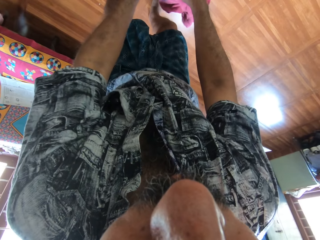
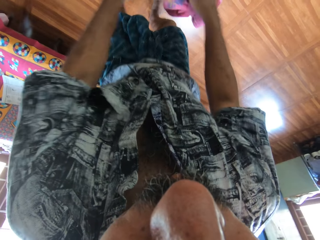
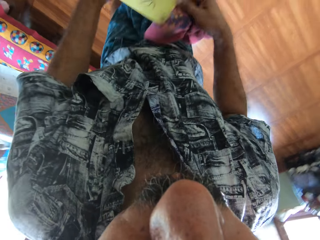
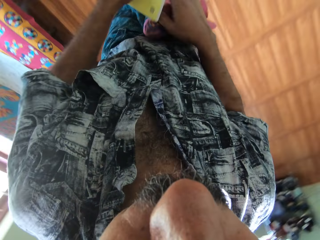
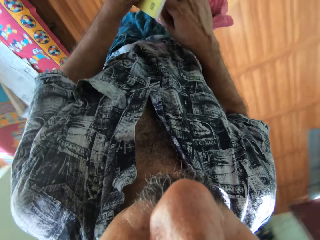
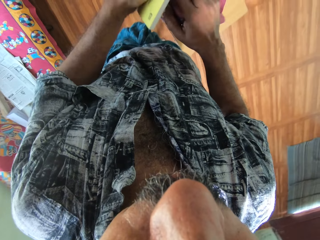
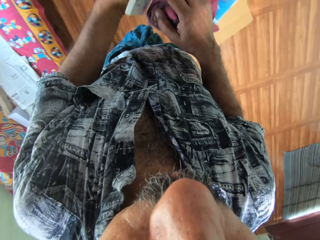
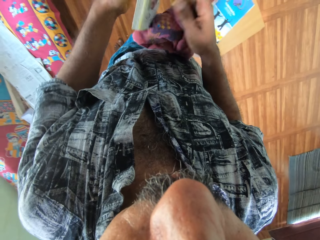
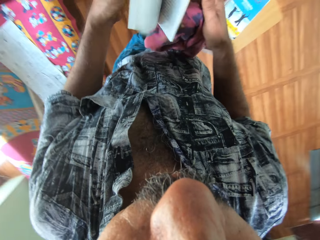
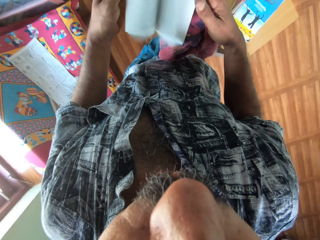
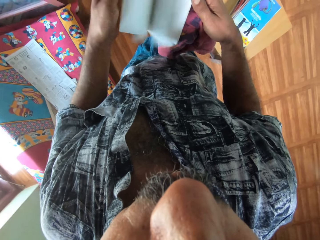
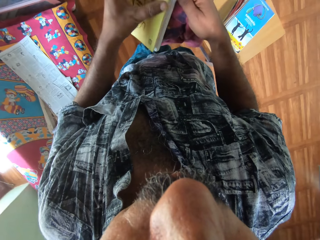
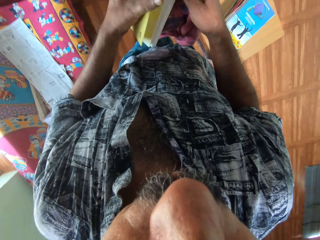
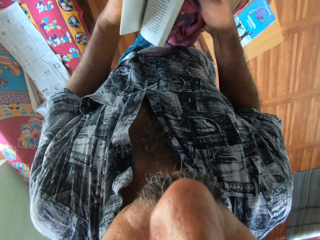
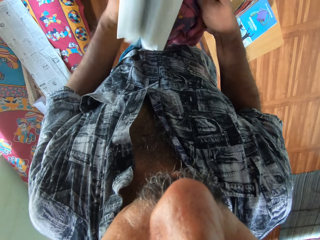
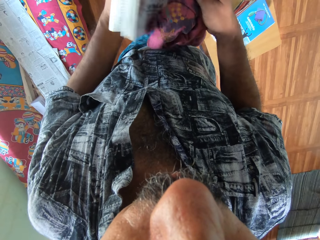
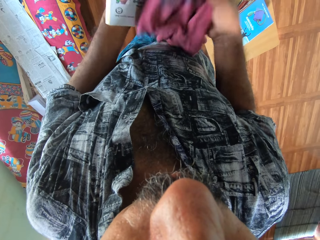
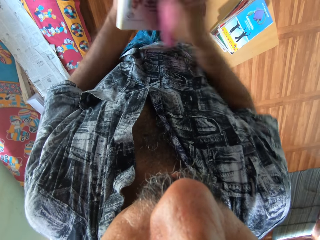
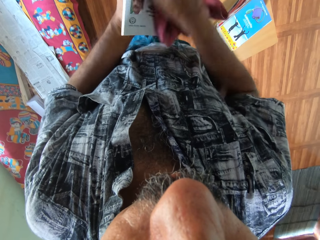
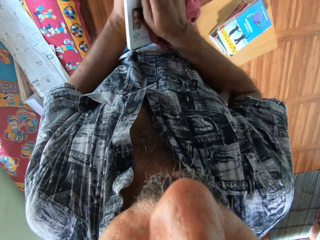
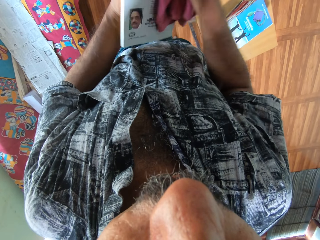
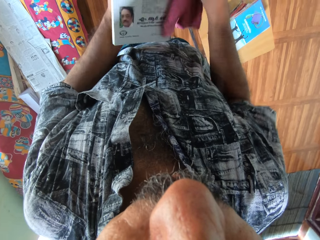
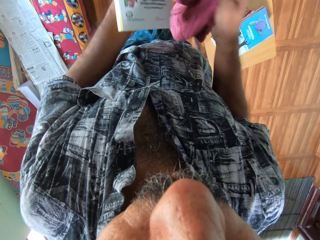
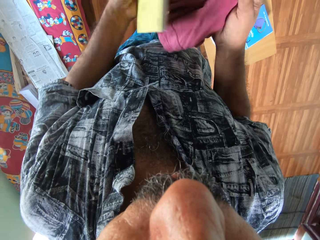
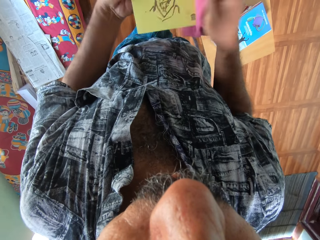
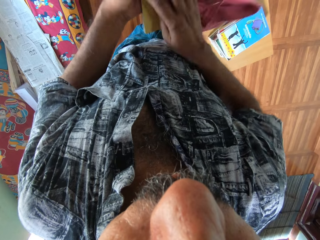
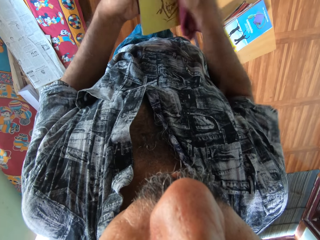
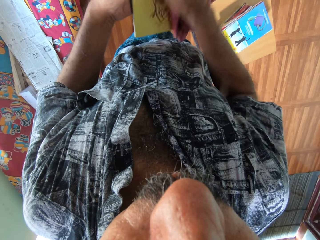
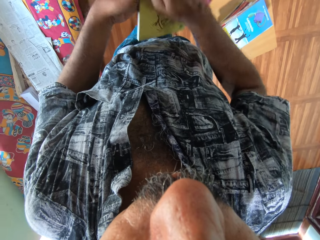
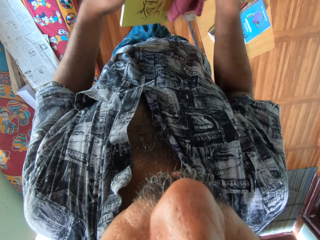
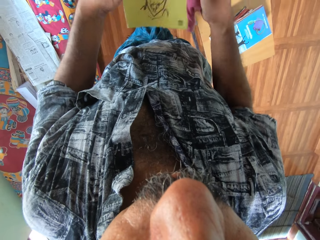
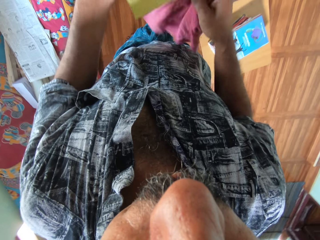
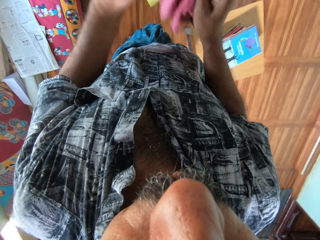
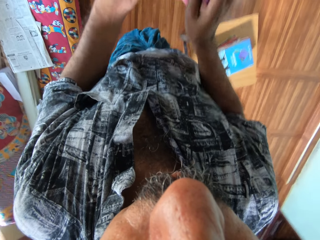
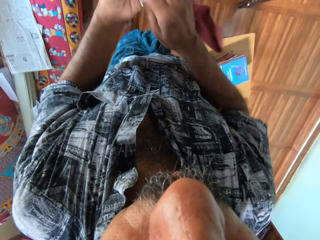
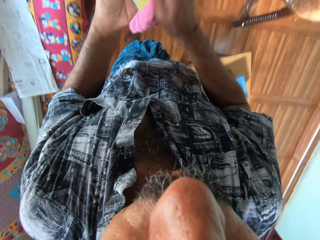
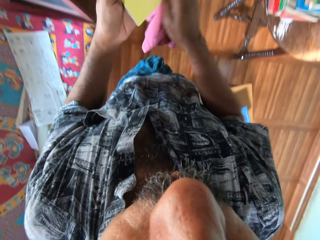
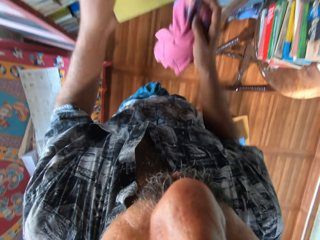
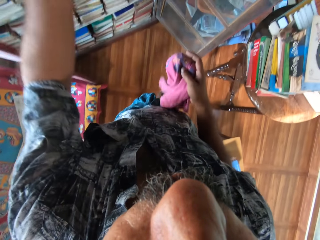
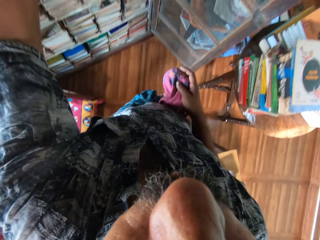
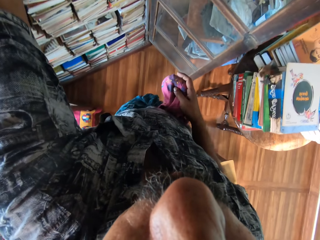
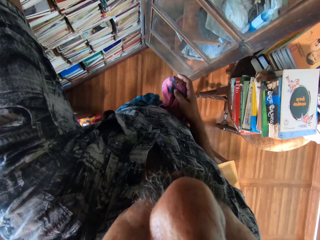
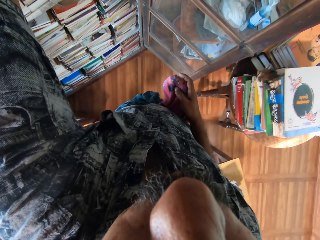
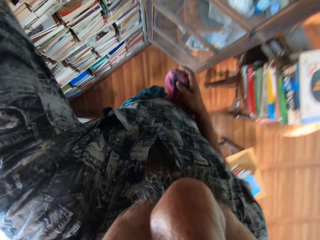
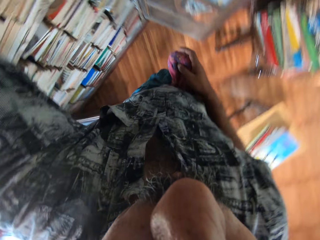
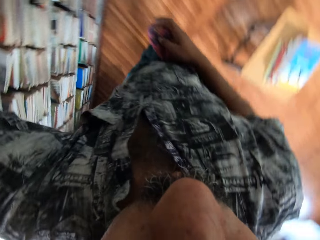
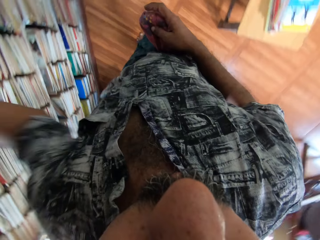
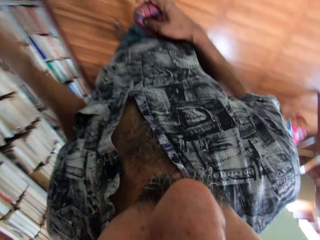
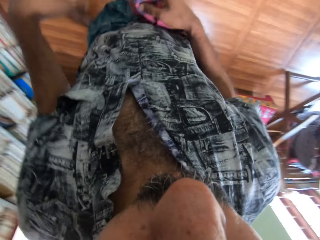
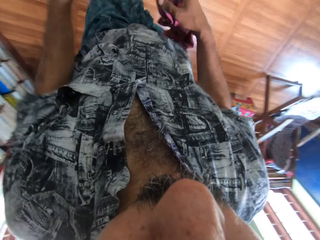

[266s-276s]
The camera wearer picks a book from the stack of books with both hands. He flips the pages of the book with both hands. He cleans the book with the piece of cloth in his right hand. He puts the book on the bookshelf with his left hand.

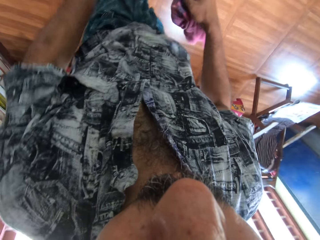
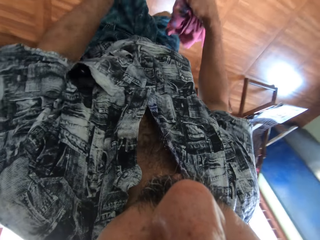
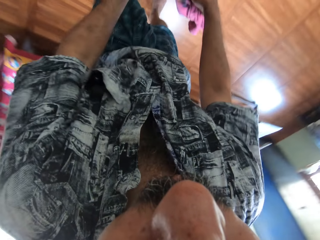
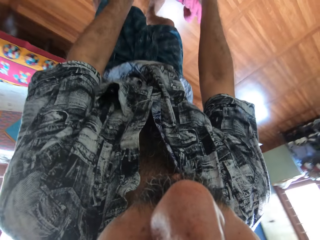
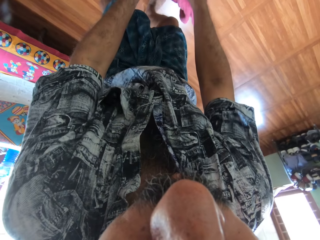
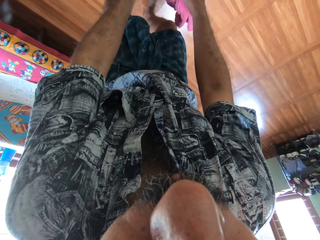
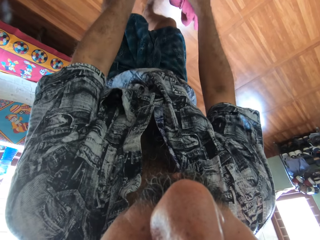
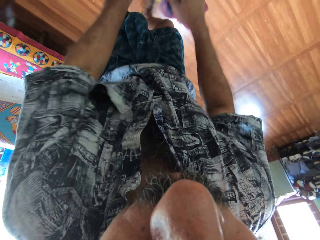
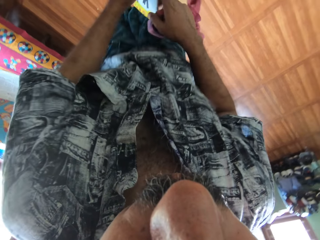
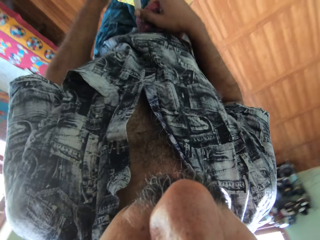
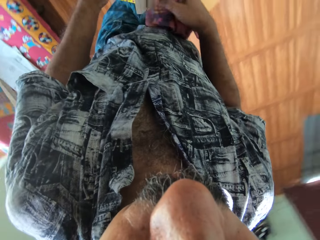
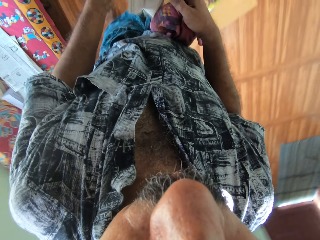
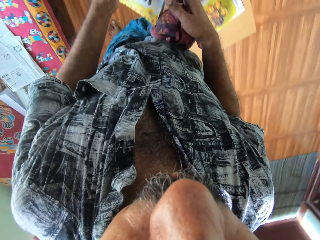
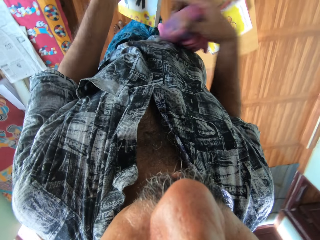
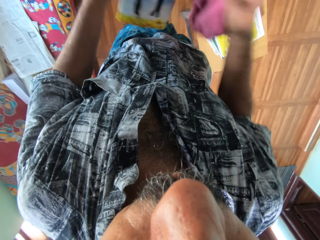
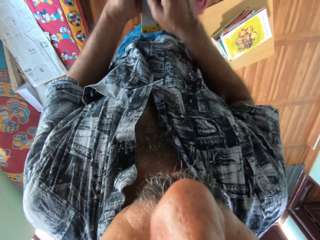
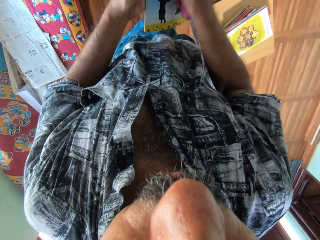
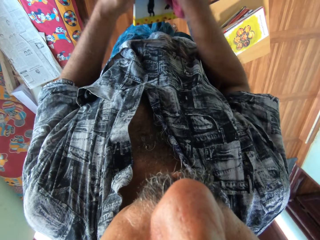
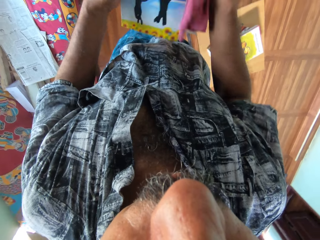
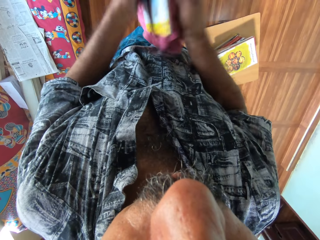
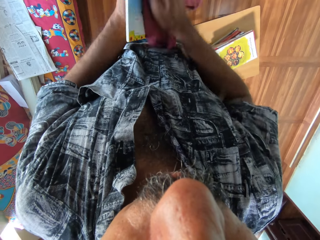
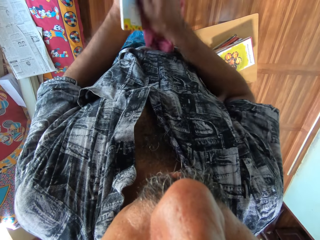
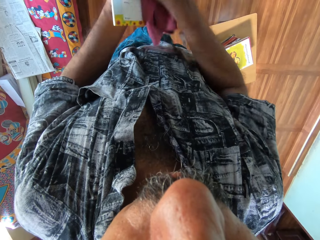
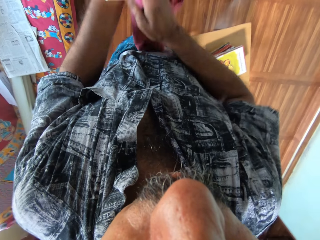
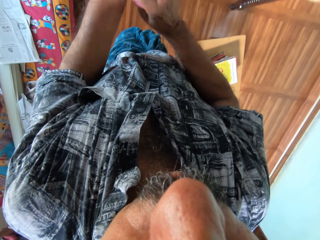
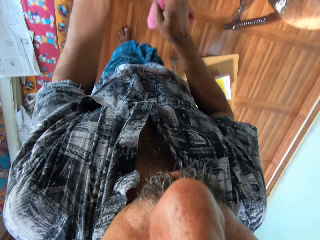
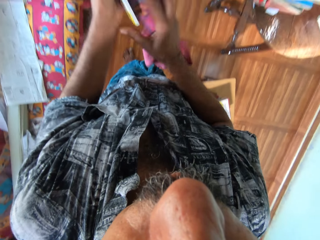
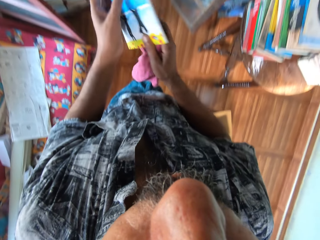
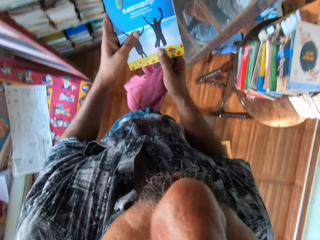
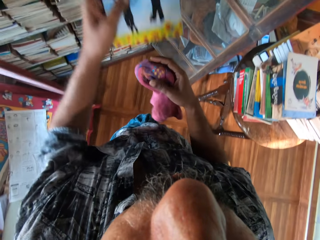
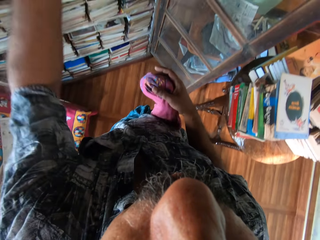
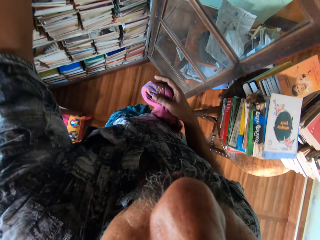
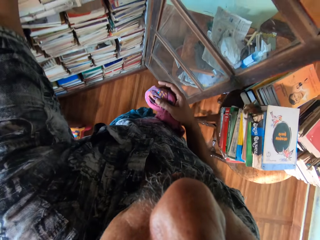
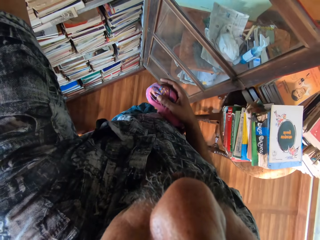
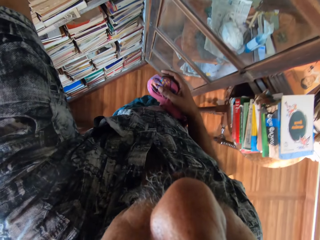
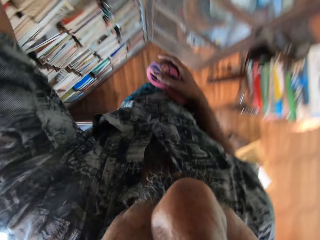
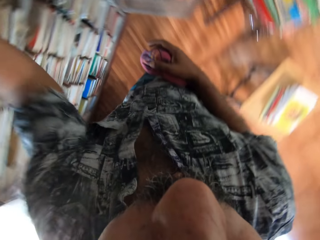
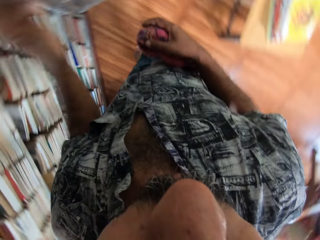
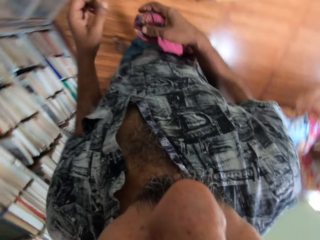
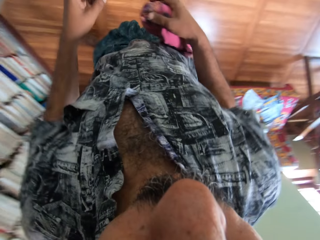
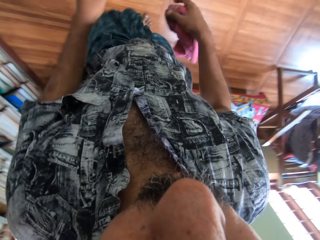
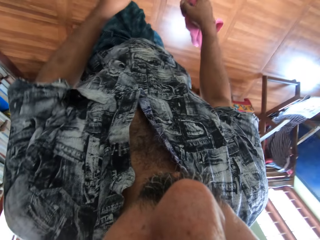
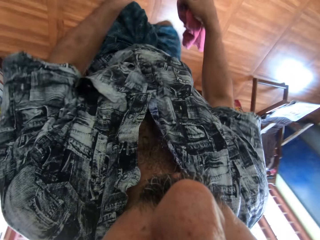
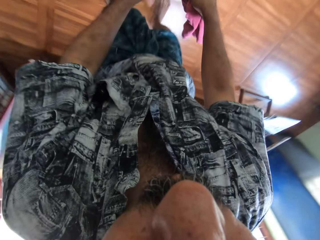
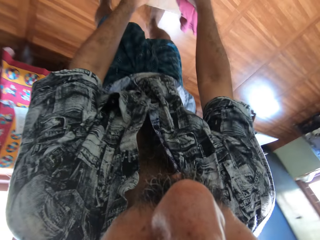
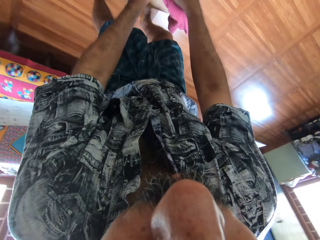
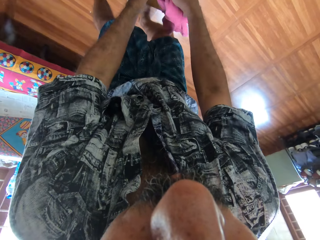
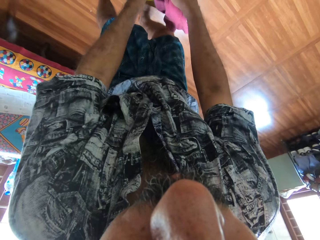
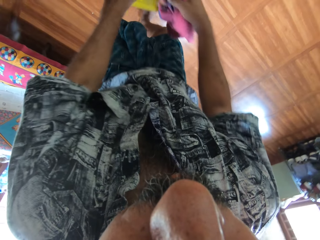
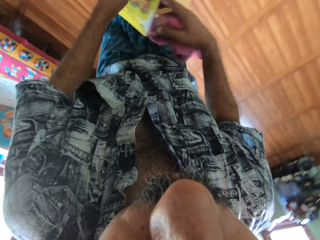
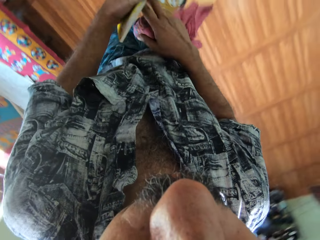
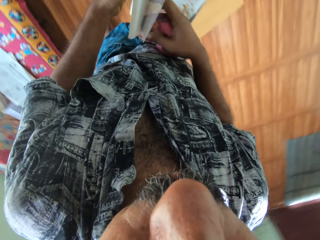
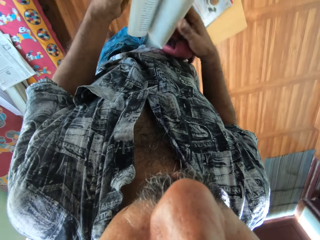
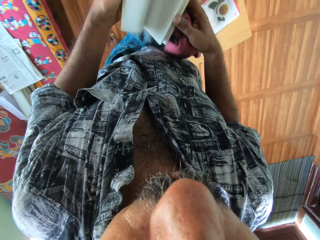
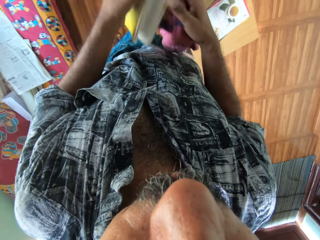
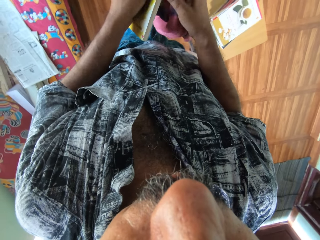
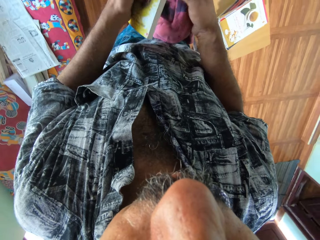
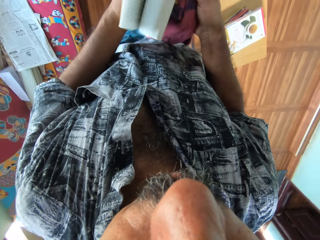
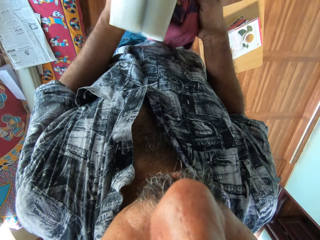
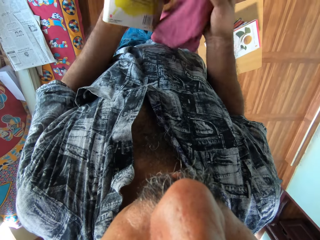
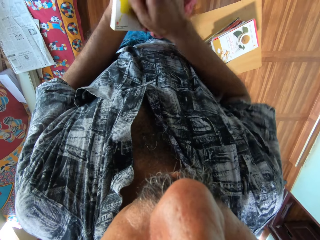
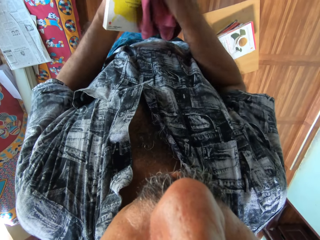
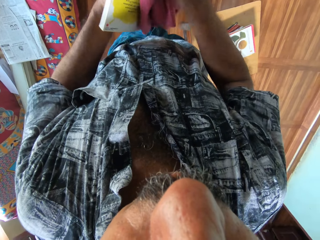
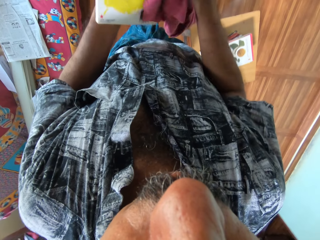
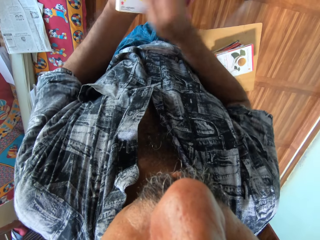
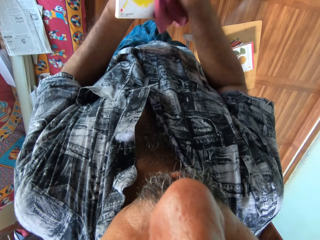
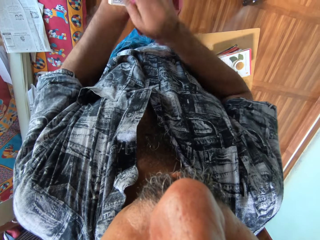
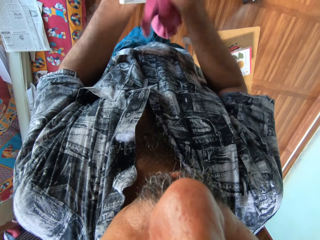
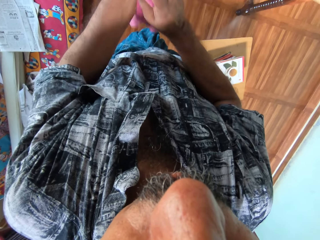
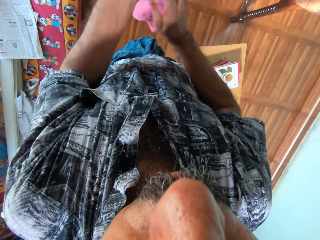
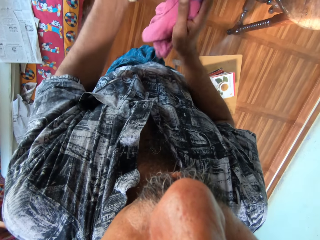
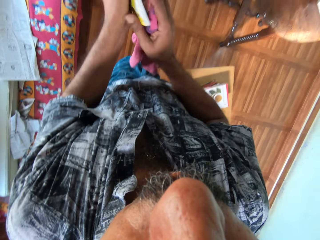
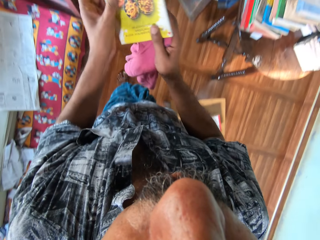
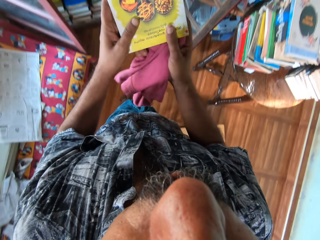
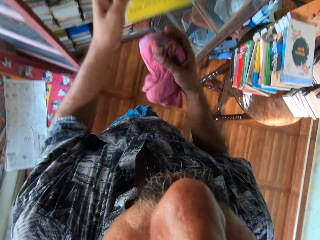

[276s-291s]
The camera wearer picks a book from the stack of books with both hands. He flips the pages of the book with both hands. He cleans the book with the piece of cloth in his right hand. He holds the book in both hands. He puts the book on the bookshelf with his left hand. He picks another book from the top of a box with both hands. He flips through the pages of the book with his hands. He cleans the book with the cloth in his right hand.
